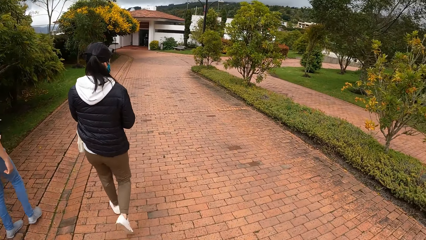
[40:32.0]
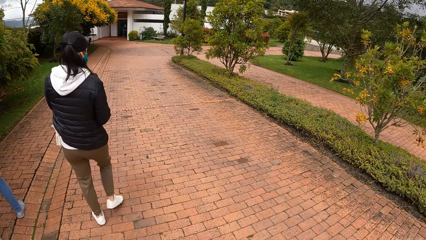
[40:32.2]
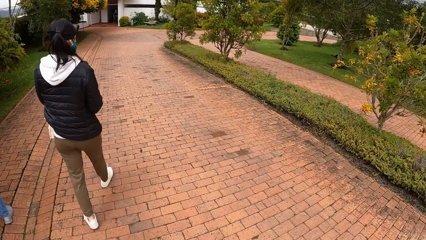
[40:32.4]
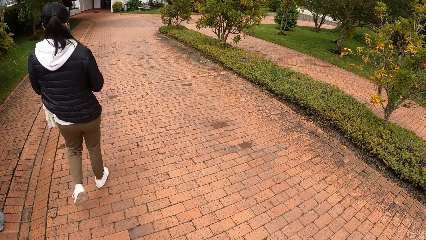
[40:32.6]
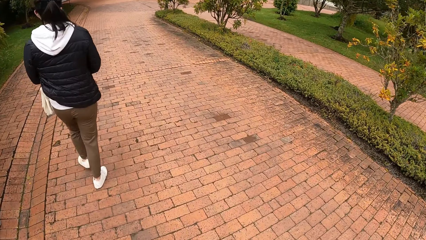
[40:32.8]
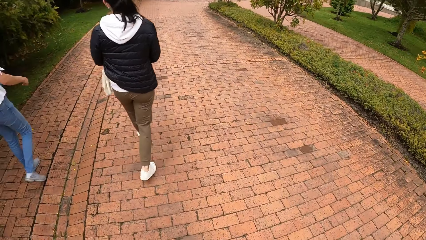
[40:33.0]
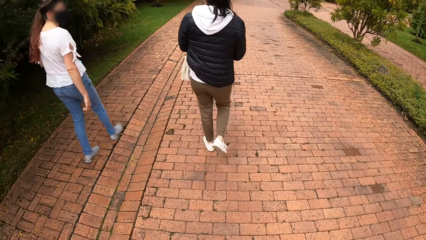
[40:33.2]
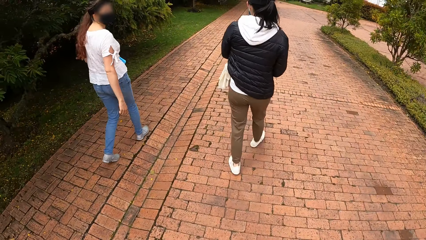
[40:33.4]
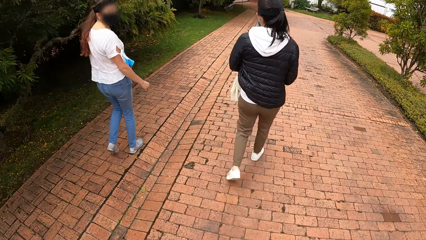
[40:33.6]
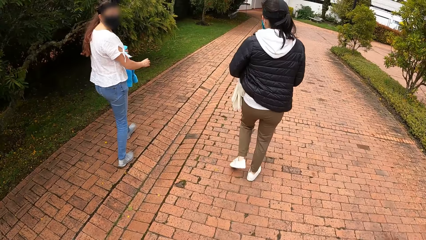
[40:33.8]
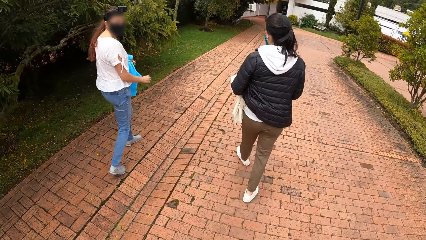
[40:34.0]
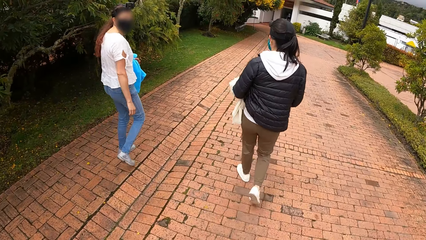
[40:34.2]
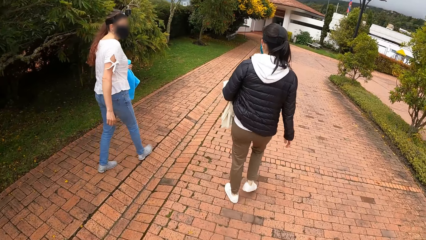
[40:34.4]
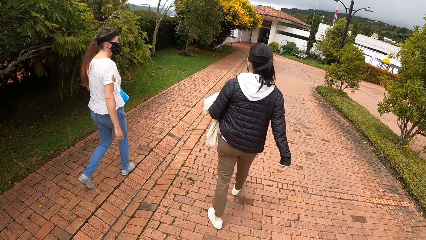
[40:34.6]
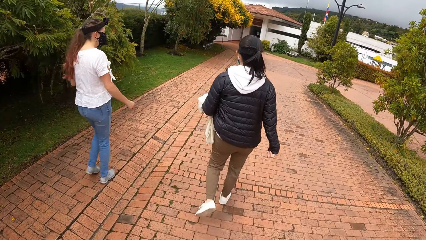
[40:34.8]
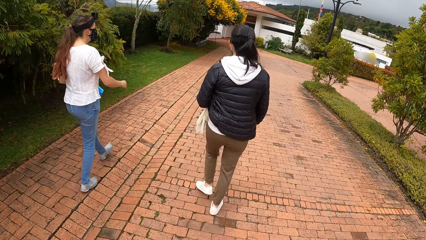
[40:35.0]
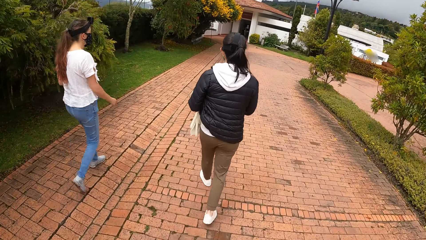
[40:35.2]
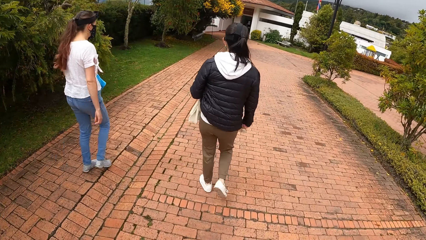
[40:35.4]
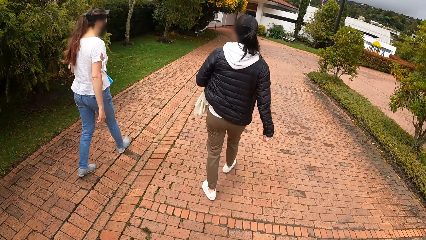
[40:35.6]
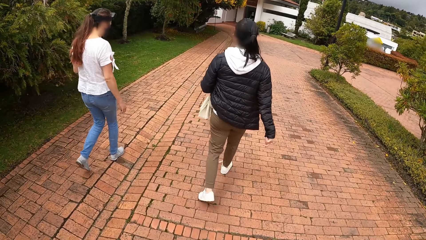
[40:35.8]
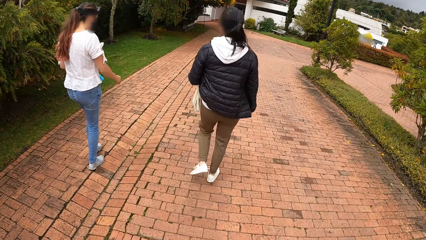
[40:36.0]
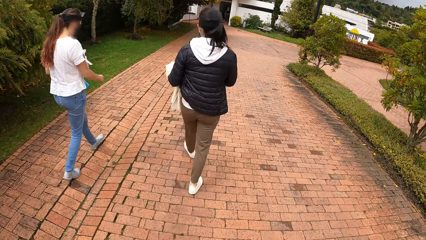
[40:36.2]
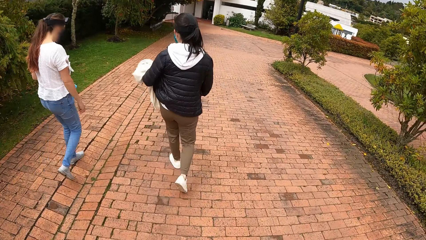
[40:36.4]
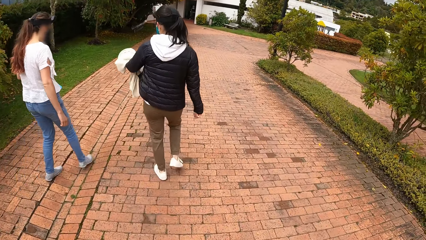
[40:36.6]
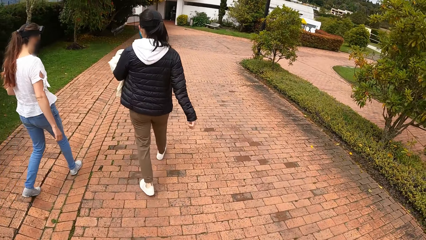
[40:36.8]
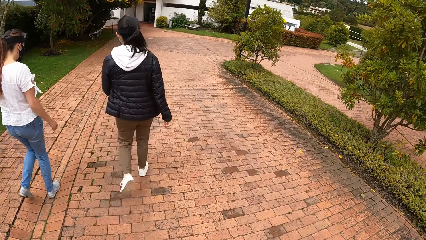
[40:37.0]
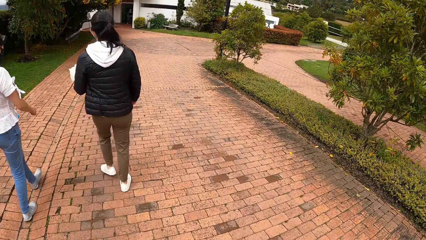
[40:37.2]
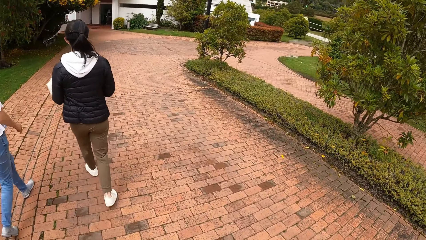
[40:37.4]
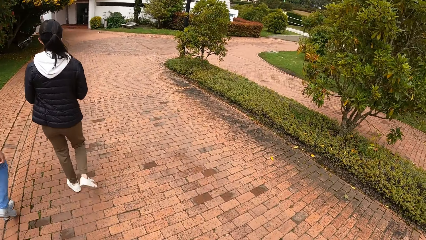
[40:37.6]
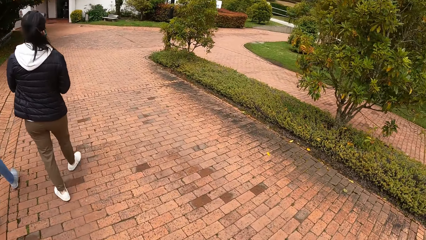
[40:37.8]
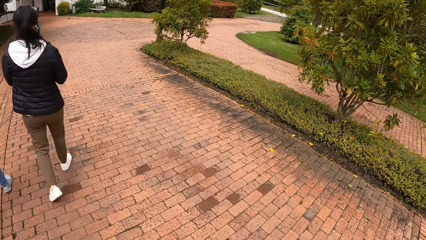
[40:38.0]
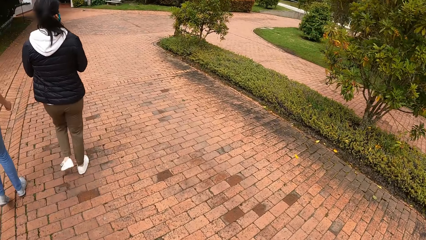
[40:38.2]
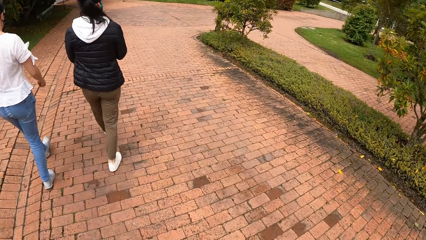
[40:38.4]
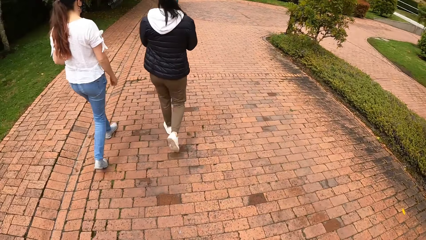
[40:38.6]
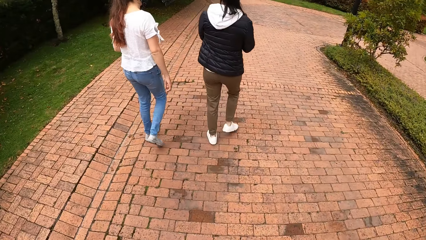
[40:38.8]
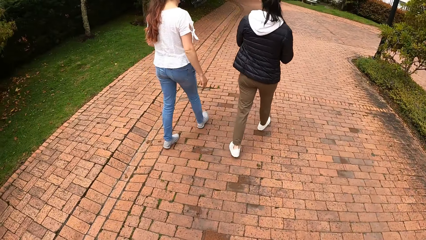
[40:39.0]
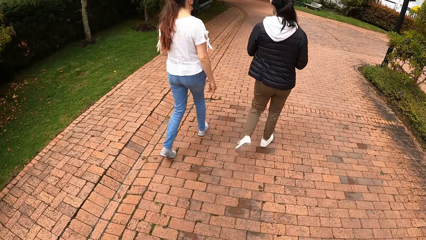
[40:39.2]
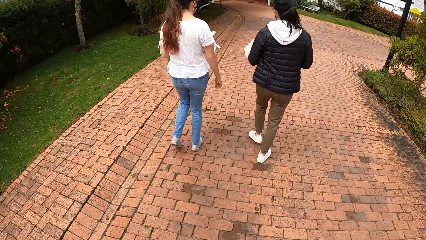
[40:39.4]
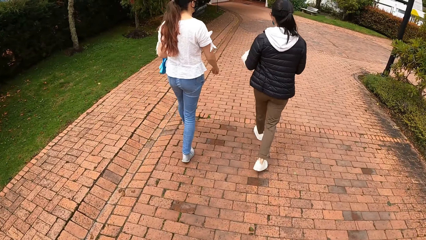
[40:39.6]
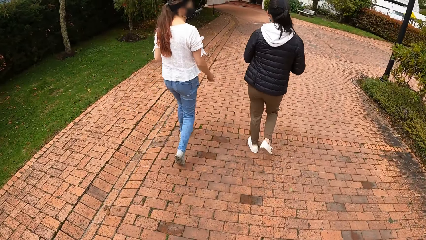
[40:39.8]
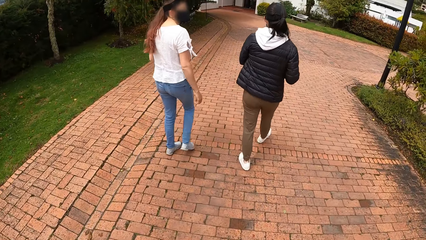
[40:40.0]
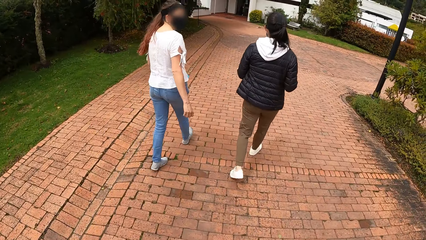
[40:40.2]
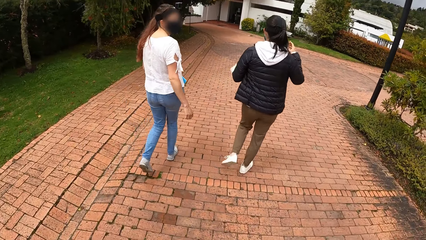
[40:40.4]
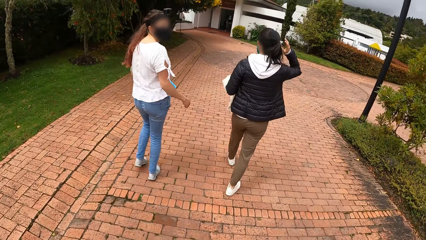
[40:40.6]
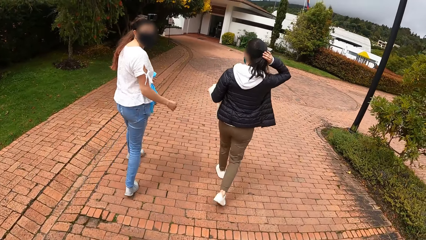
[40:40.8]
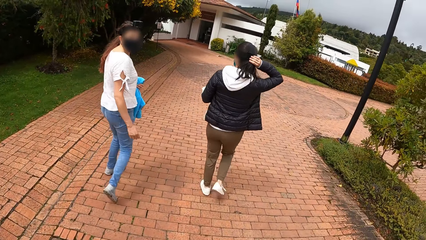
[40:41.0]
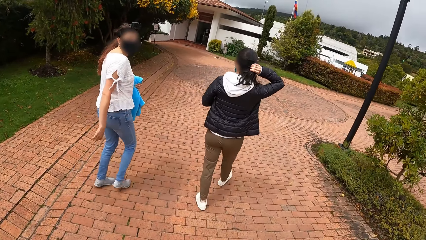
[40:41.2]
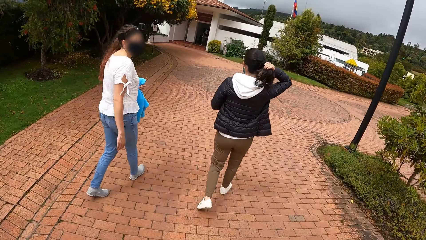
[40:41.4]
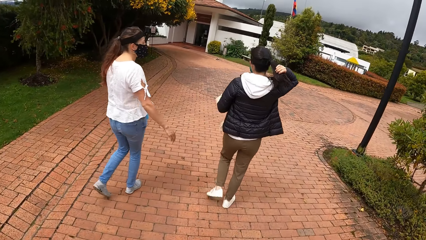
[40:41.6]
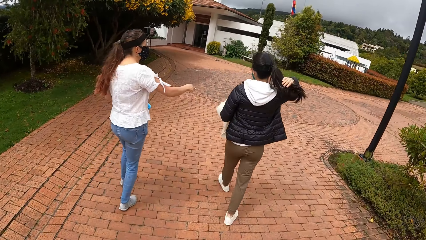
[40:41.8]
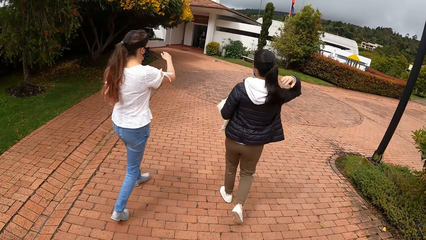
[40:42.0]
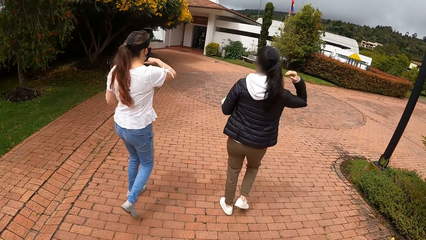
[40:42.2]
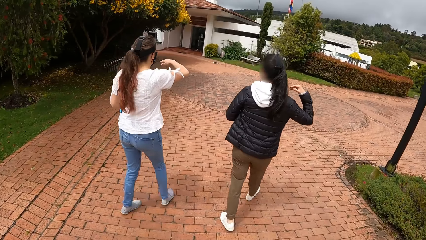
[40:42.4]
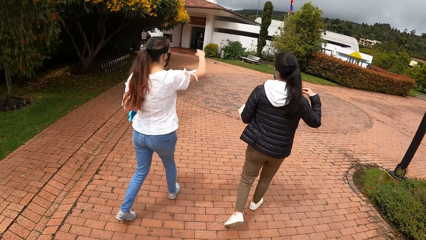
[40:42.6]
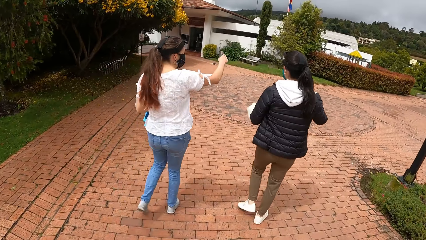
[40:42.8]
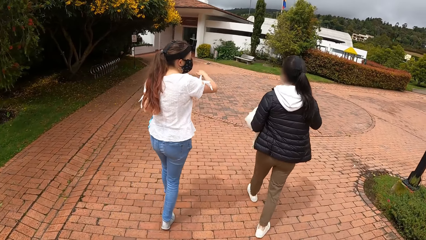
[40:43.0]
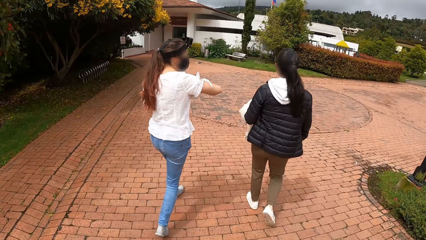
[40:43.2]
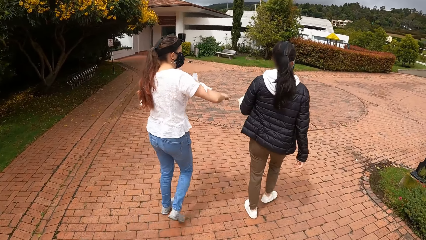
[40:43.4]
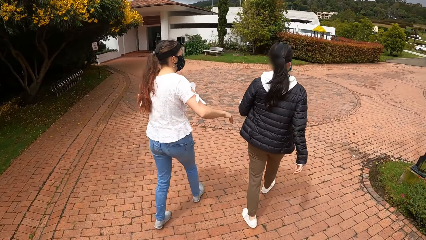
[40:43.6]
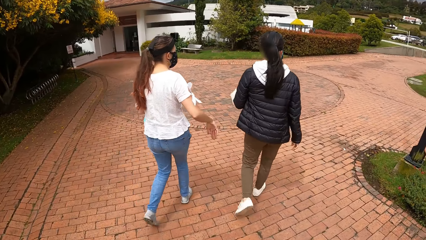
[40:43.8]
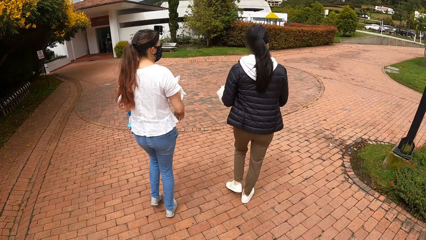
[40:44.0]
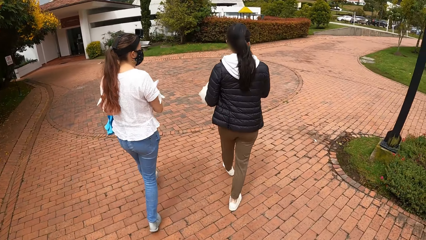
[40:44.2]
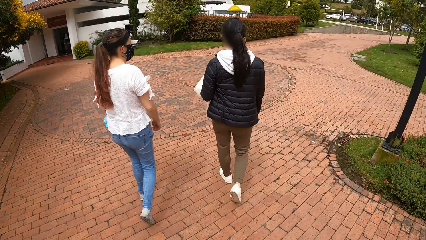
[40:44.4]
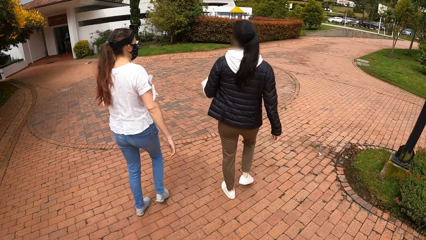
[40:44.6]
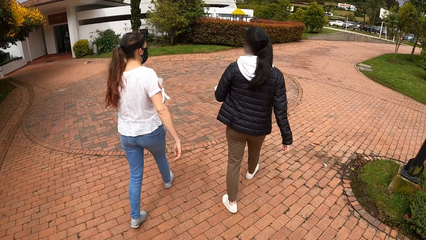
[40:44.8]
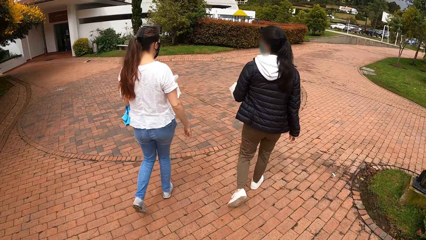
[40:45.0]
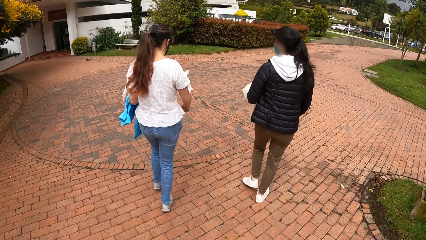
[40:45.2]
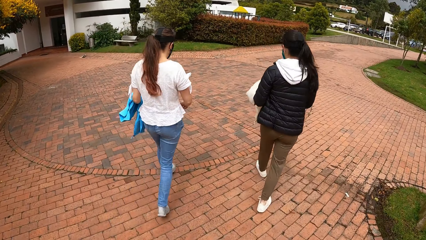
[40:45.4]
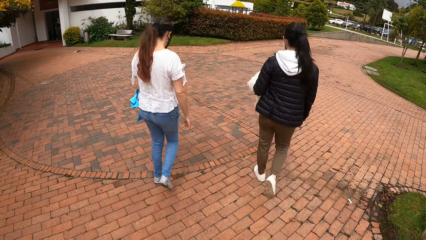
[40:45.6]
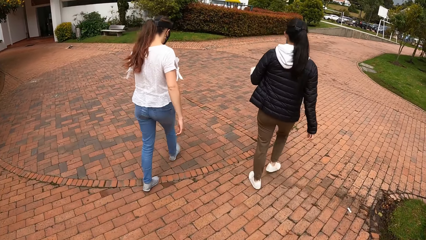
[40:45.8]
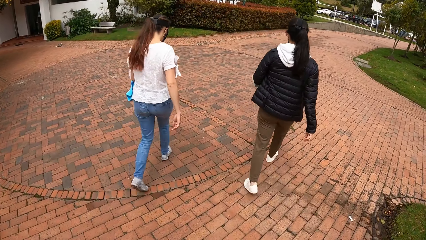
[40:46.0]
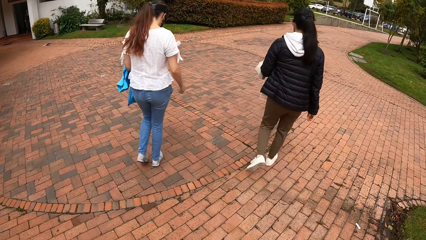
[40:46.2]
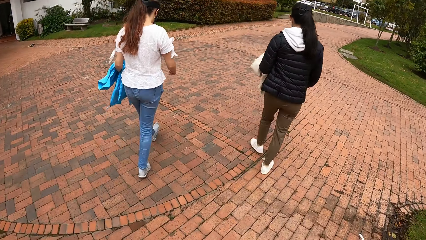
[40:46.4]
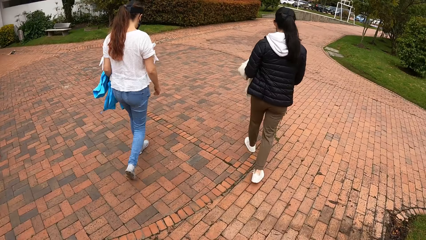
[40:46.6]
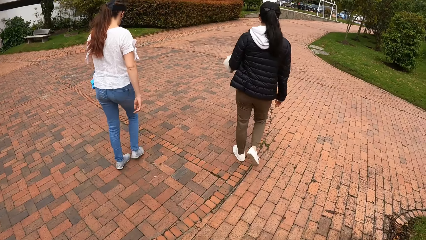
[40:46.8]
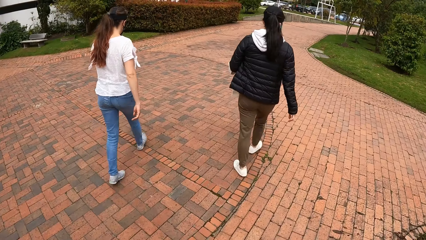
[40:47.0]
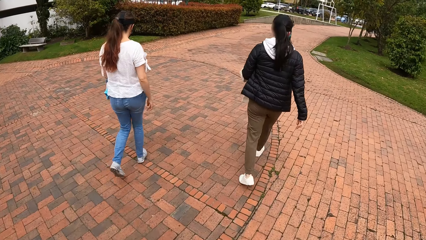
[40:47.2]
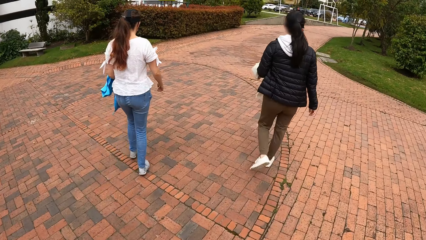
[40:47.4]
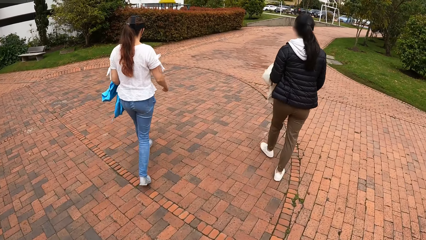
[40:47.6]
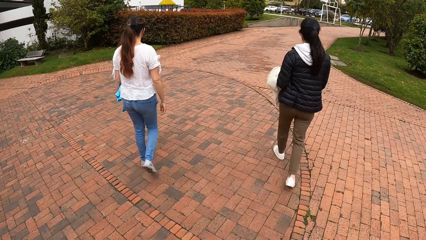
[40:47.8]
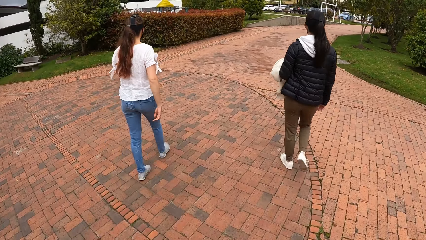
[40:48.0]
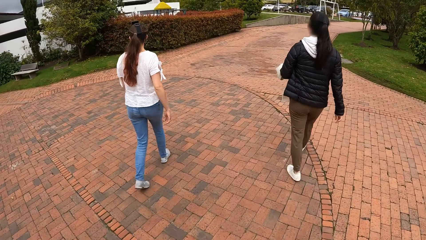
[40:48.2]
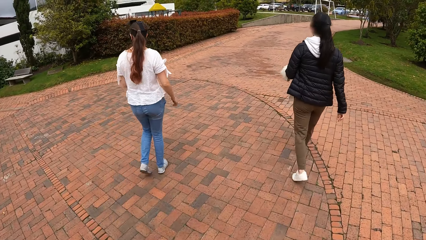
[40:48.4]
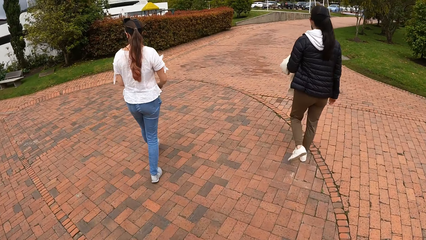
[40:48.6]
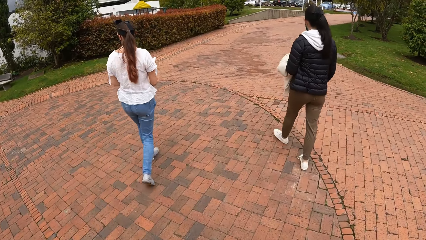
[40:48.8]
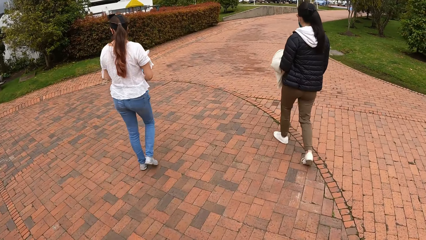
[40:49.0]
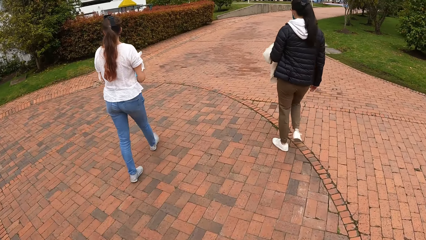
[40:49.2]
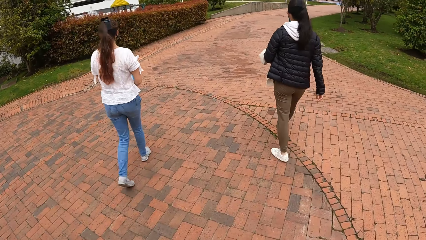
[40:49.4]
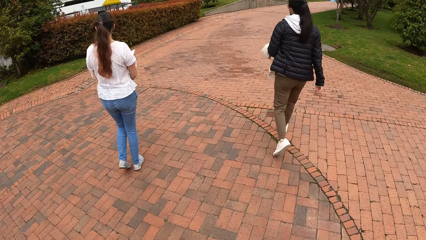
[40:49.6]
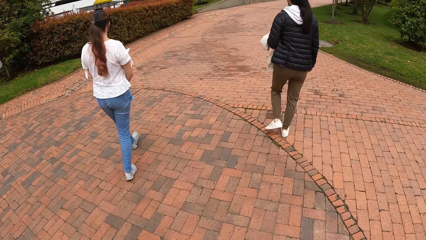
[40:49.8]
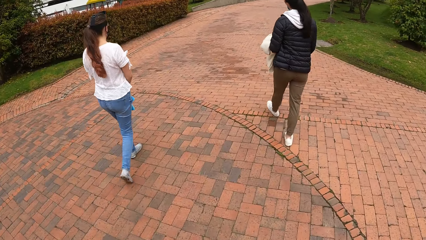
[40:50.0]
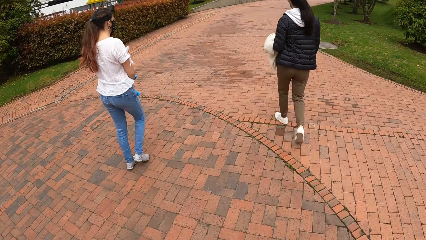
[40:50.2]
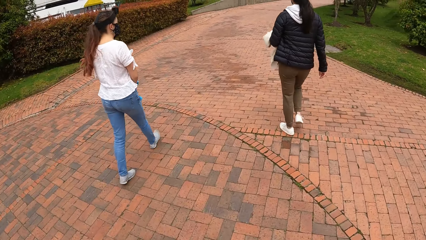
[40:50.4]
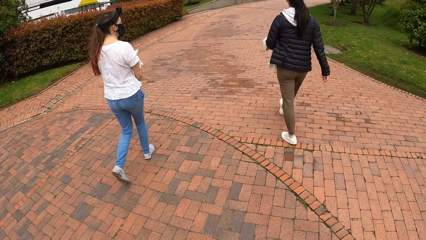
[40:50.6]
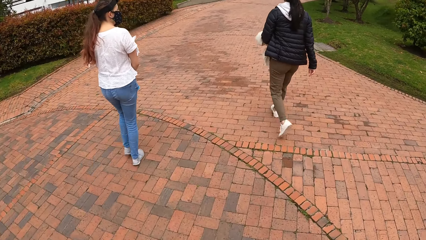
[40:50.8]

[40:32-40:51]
The camera wearer walks along the pathway. A woman and another woman walk along the pathway. The camera wearer walks along the pathway. The other woman holds her hair. The camera wearer converses with the first woman. The first woman and the other woman walk along the pathway. The camera wearer walks along the pathway.
